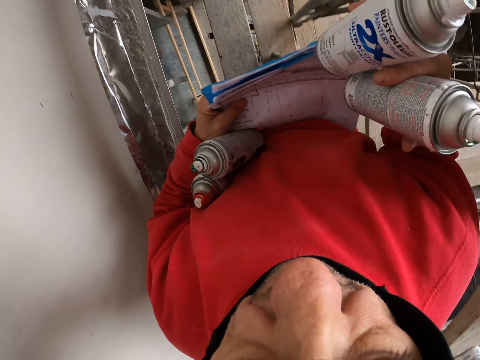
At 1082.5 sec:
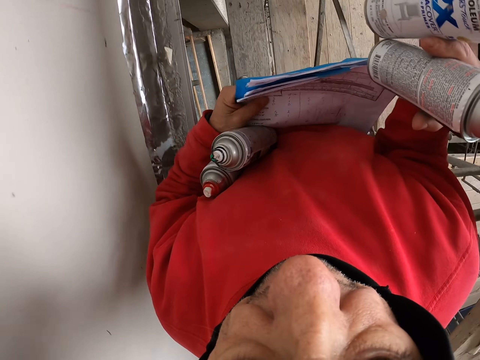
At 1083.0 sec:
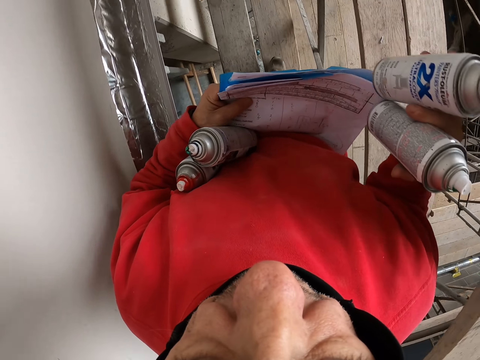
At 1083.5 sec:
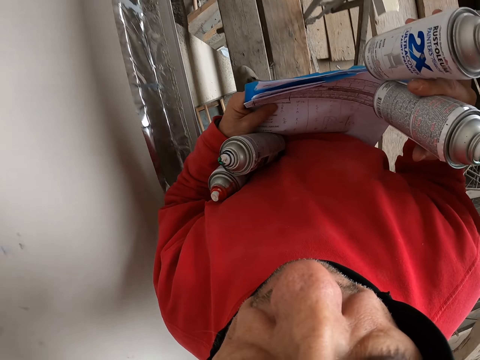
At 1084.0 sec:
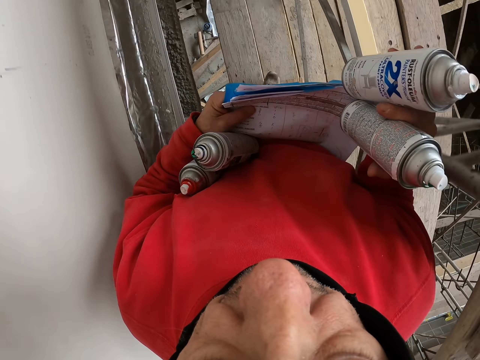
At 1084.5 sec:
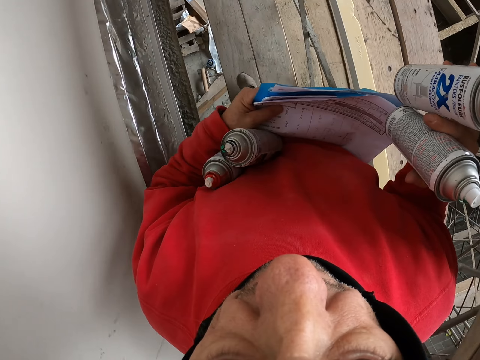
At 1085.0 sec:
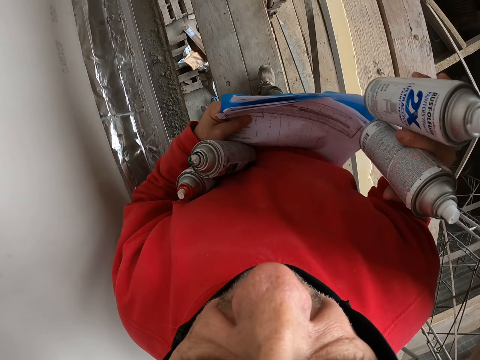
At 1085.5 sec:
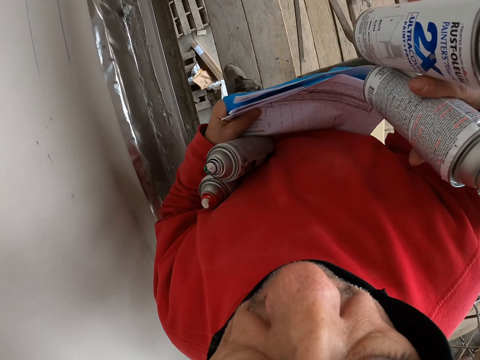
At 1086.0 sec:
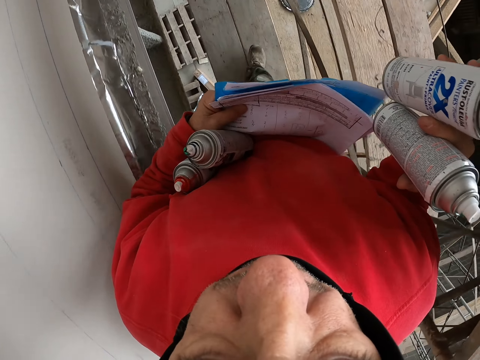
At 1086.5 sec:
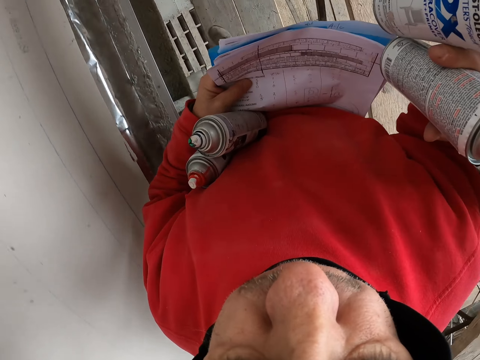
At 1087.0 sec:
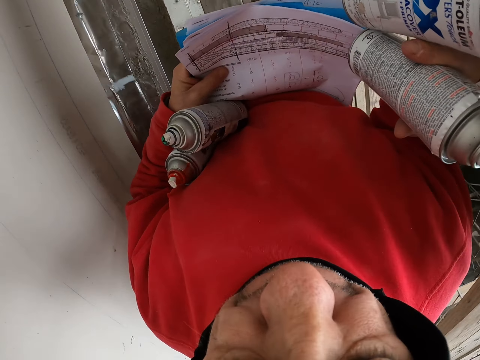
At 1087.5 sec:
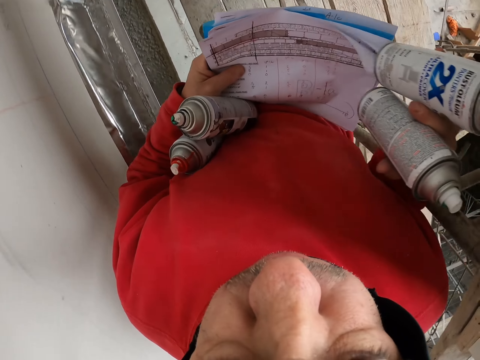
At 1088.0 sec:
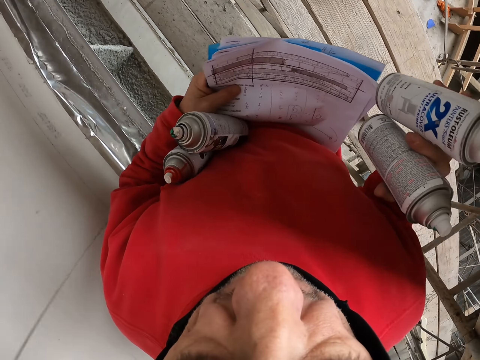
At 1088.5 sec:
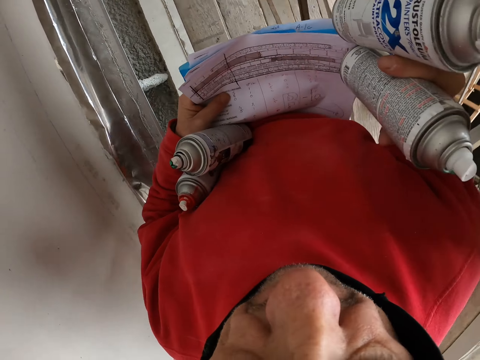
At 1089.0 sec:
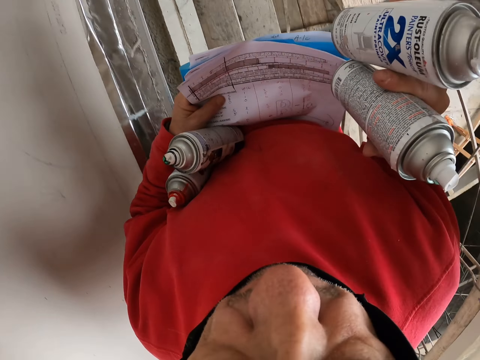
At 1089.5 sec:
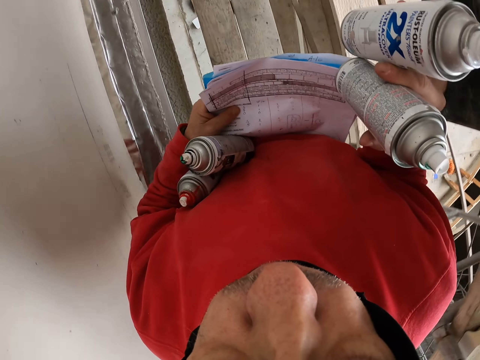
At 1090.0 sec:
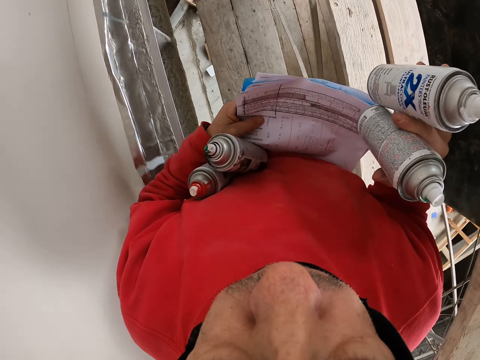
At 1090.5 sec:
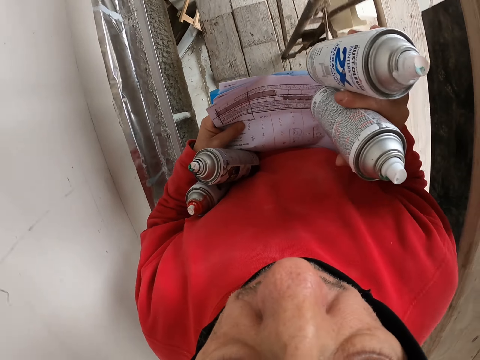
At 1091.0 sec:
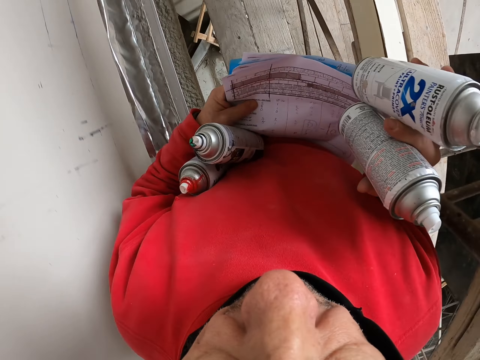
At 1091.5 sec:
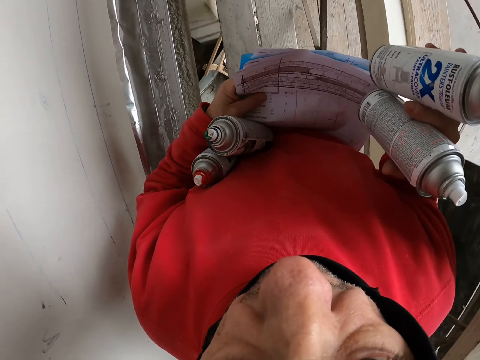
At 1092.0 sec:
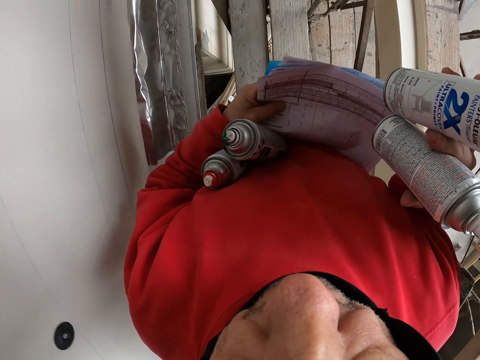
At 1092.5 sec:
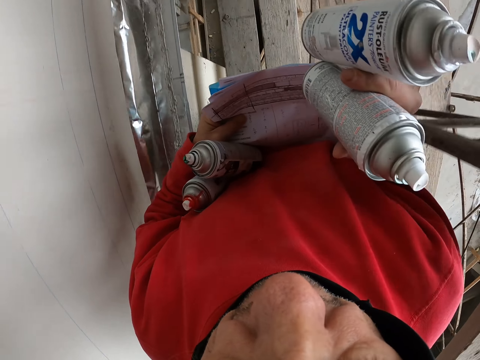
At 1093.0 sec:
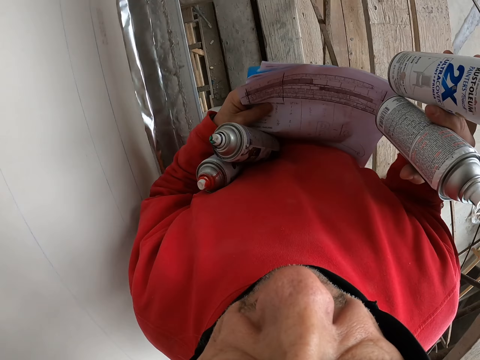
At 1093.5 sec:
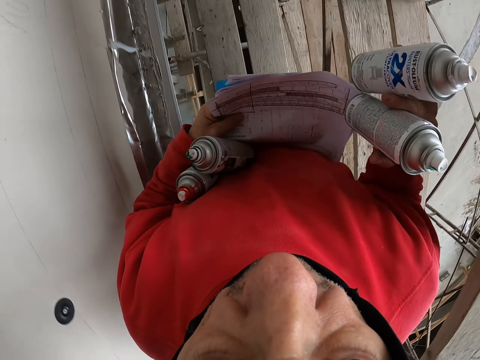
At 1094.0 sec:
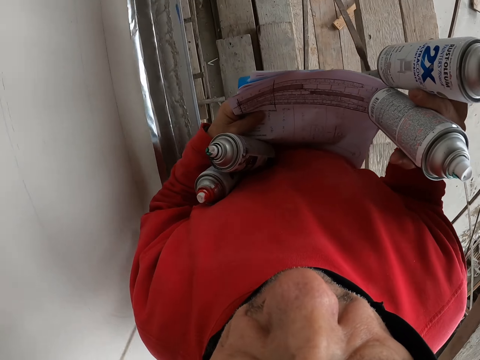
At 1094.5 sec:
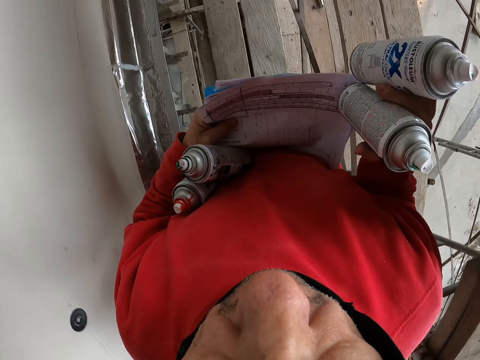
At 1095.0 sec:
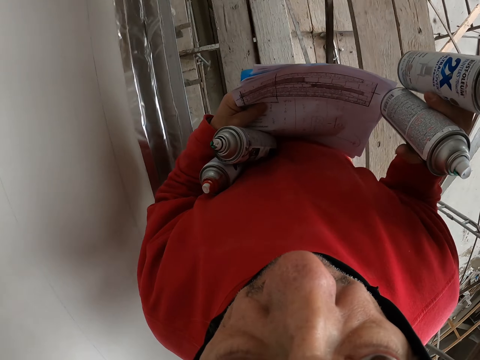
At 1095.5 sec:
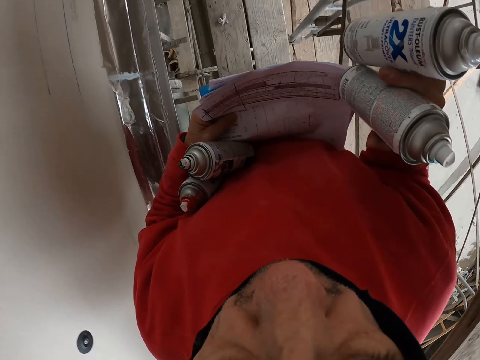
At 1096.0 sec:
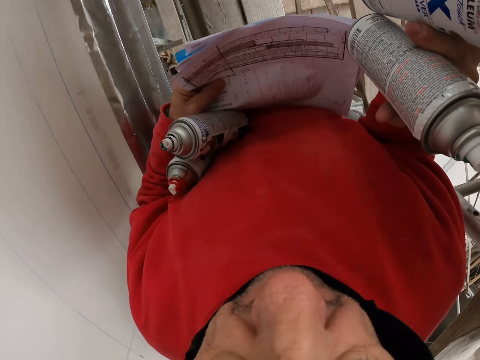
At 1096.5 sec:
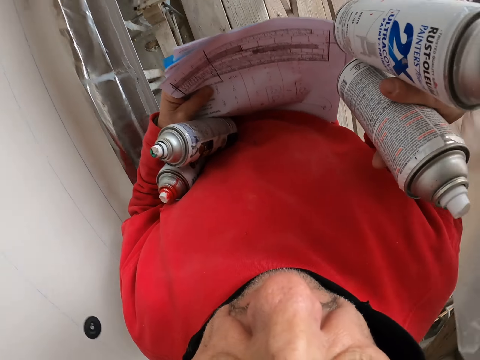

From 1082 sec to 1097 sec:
The camera wearer walks on the piece of wood.

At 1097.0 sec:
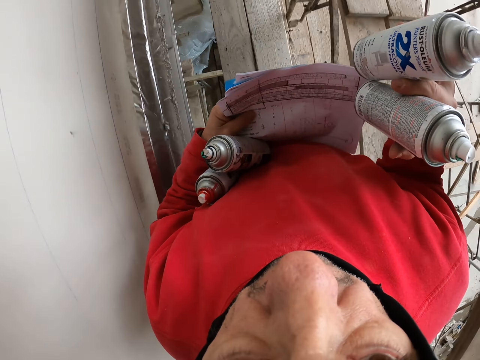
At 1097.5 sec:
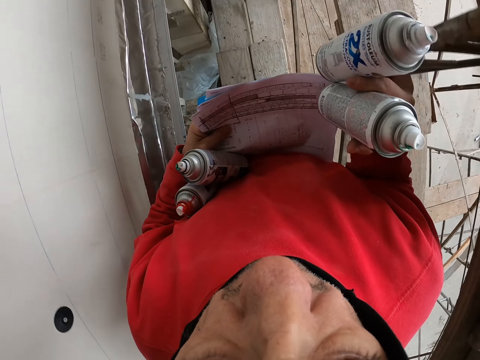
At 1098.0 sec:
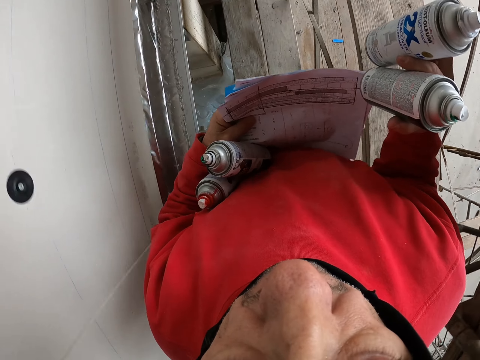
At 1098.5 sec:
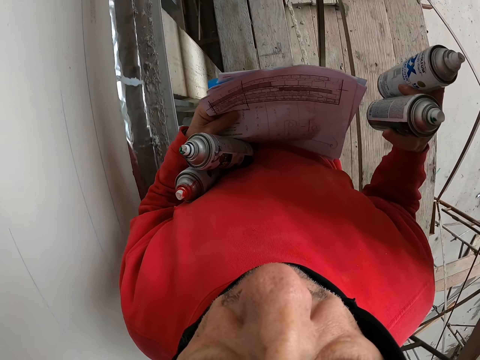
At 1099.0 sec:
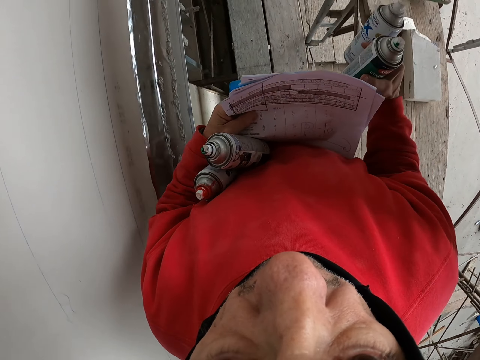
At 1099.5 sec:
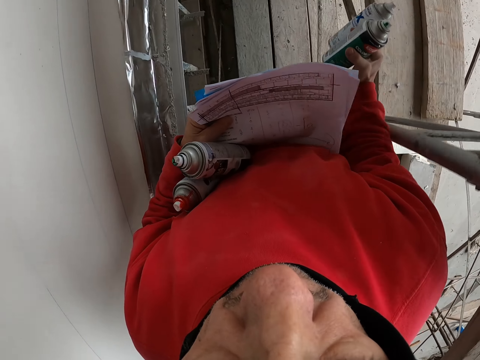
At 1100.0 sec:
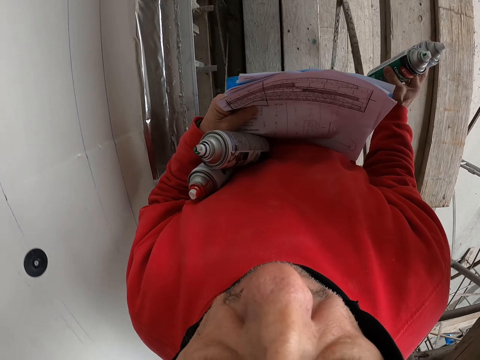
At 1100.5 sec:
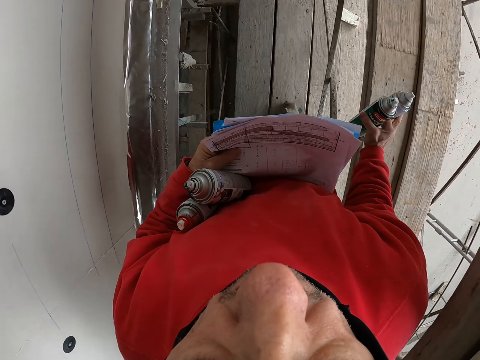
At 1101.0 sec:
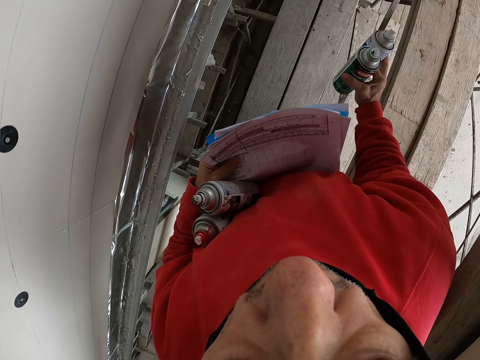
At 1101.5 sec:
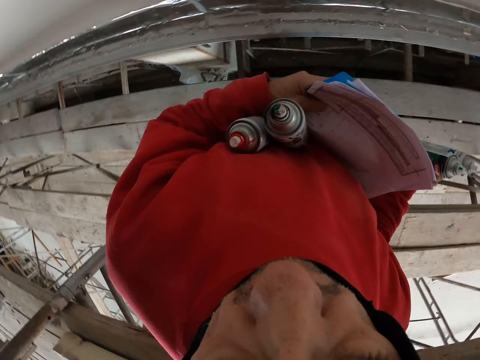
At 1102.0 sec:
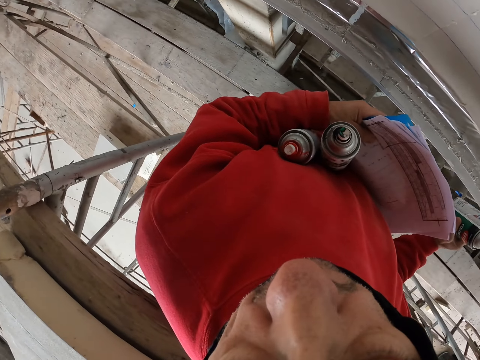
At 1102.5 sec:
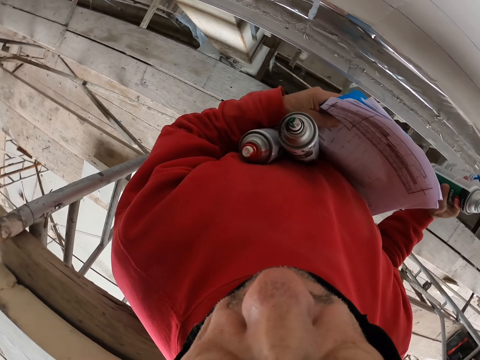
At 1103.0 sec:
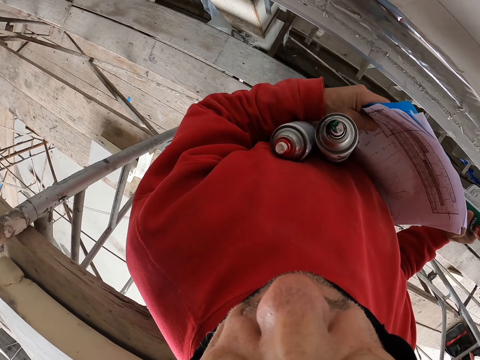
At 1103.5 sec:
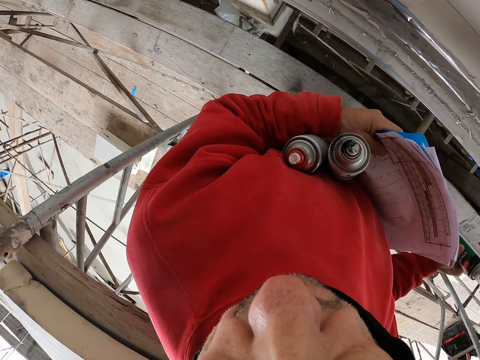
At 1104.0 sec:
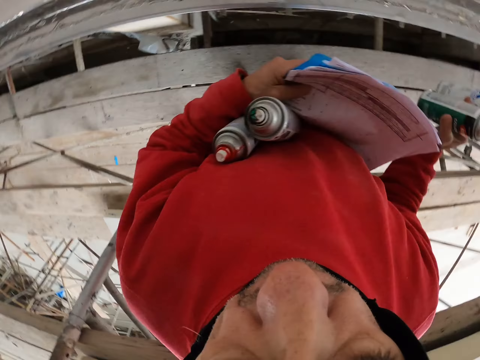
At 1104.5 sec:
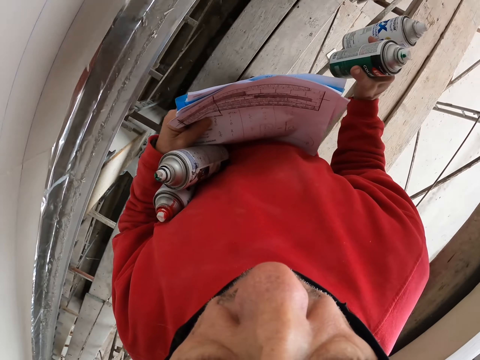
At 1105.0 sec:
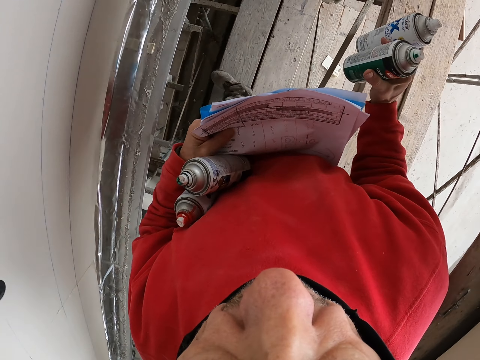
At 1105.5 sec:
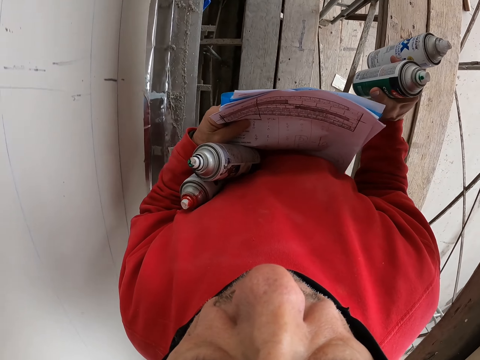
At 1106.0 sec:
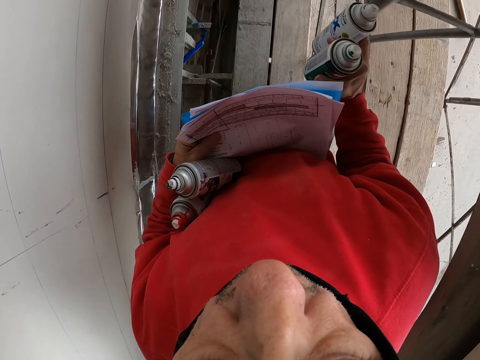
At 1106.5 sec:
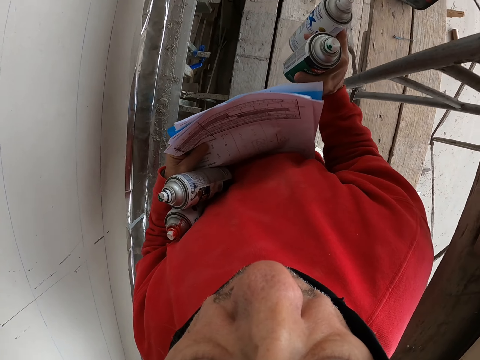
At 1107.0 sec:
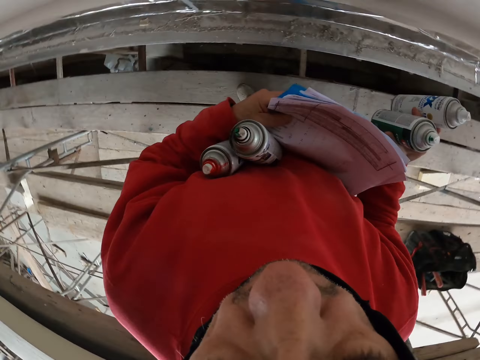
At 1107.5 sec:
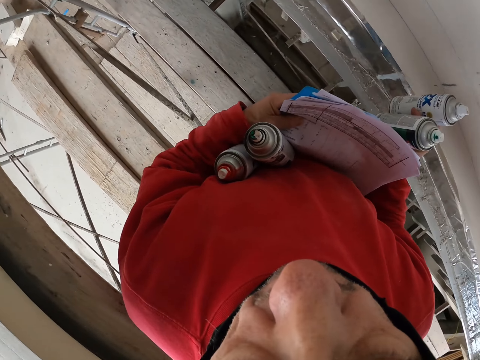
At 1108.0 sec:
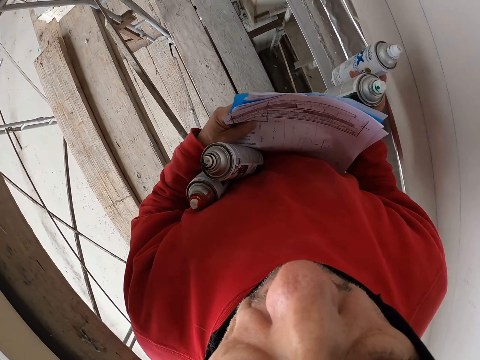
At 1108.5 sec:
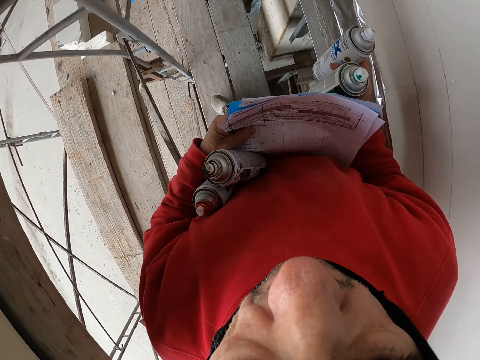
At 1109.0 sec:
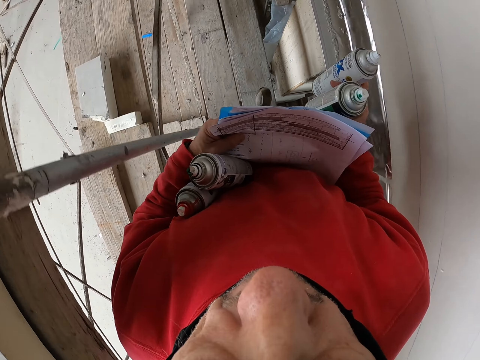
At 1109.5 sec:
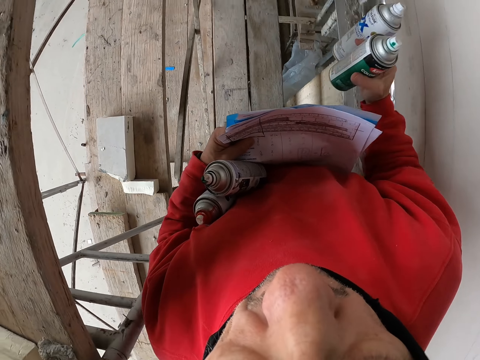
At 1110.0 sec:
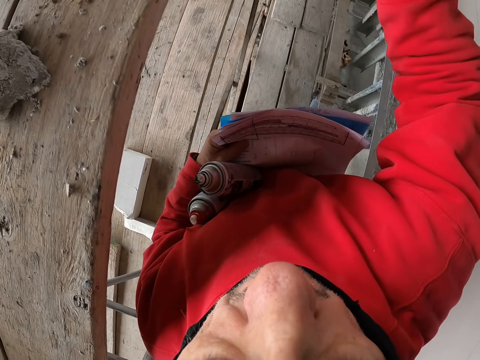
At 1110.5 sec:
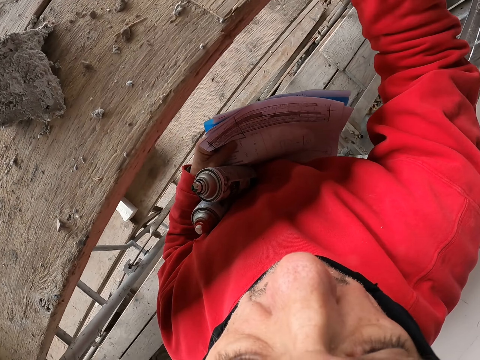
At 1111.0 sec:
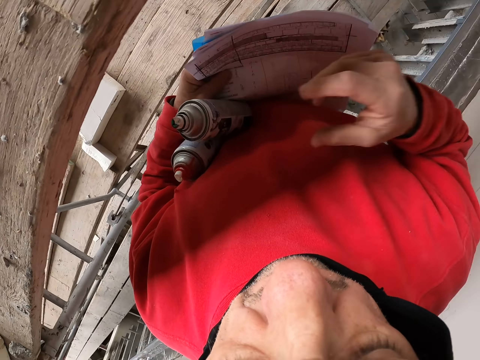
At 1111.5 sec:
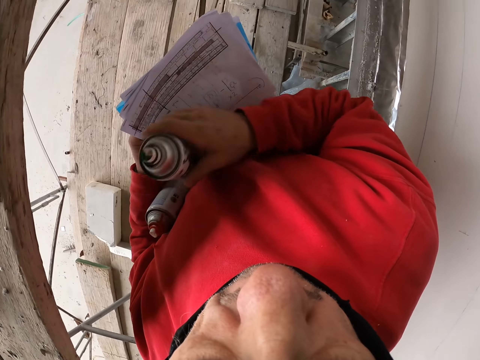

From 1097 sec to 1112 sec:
The camera wearer turns around. They walk on the piece of wood. They turn around. They put down the spray bottles.
